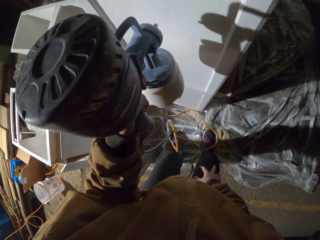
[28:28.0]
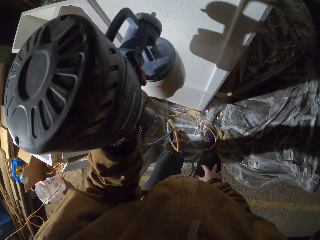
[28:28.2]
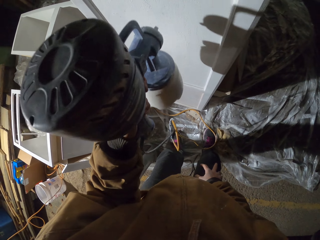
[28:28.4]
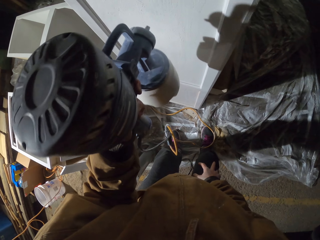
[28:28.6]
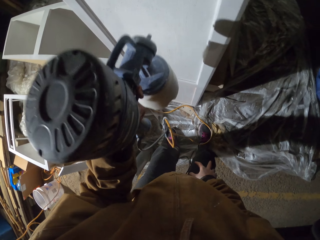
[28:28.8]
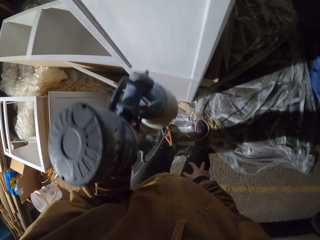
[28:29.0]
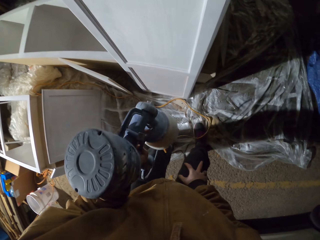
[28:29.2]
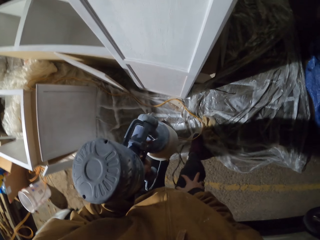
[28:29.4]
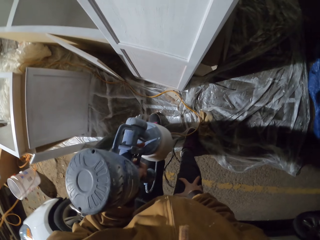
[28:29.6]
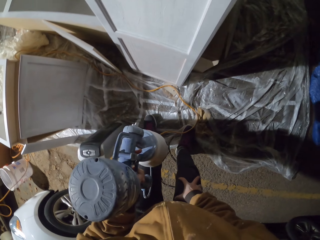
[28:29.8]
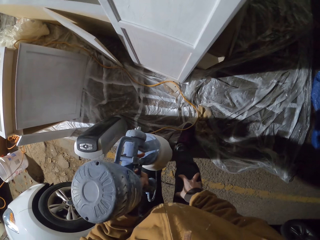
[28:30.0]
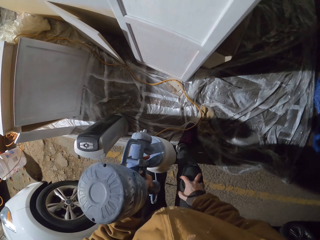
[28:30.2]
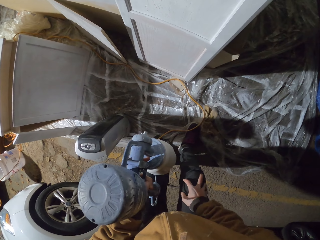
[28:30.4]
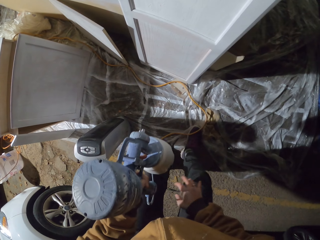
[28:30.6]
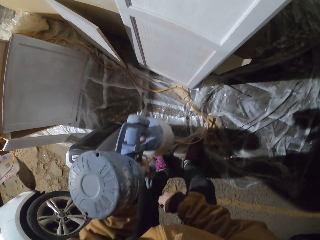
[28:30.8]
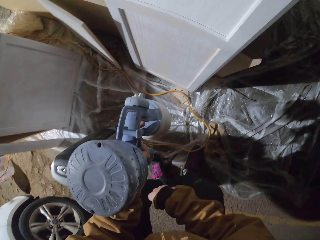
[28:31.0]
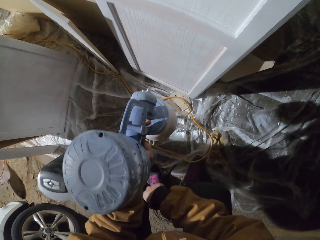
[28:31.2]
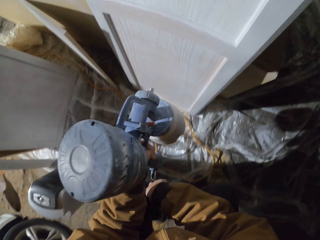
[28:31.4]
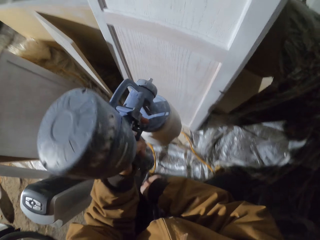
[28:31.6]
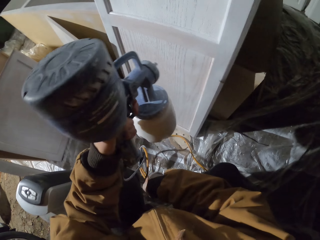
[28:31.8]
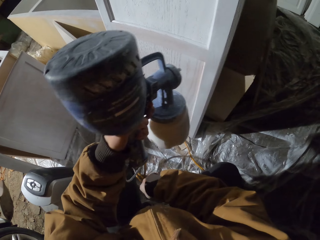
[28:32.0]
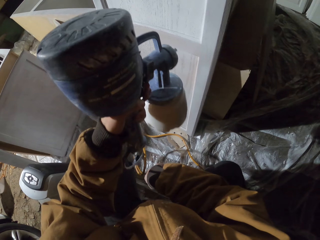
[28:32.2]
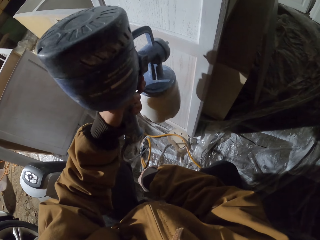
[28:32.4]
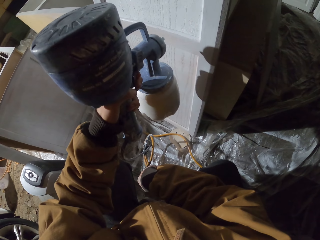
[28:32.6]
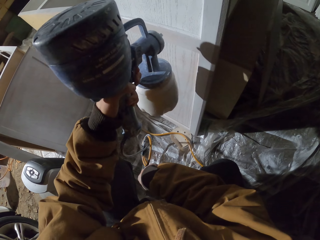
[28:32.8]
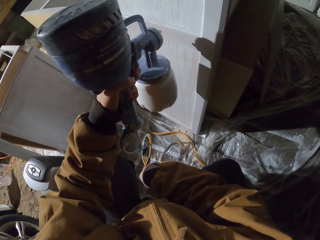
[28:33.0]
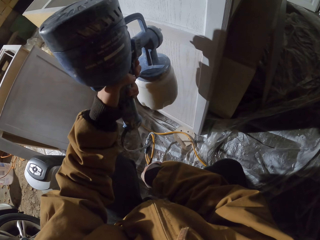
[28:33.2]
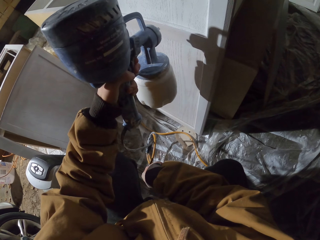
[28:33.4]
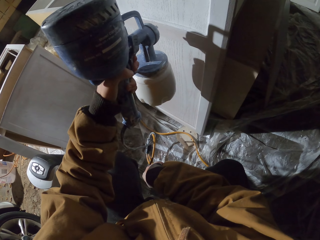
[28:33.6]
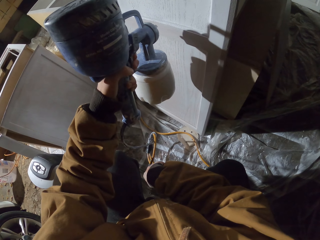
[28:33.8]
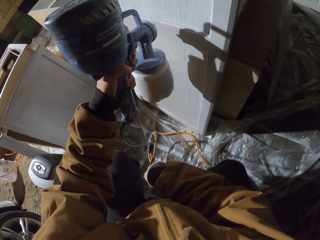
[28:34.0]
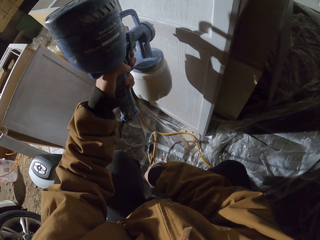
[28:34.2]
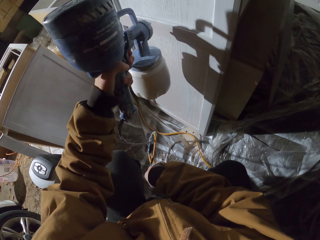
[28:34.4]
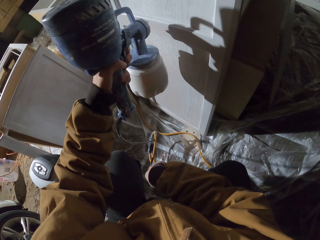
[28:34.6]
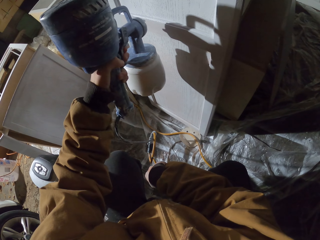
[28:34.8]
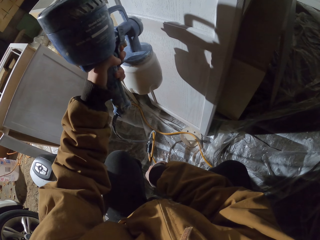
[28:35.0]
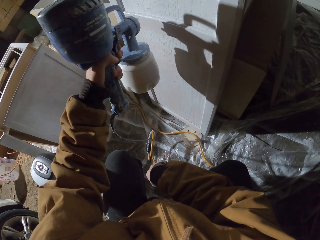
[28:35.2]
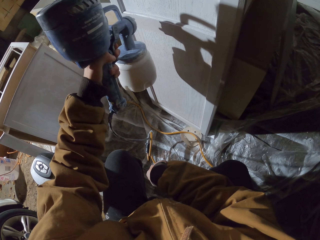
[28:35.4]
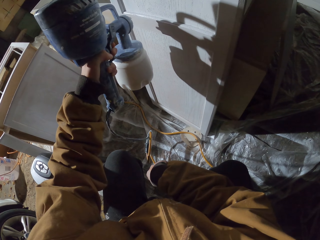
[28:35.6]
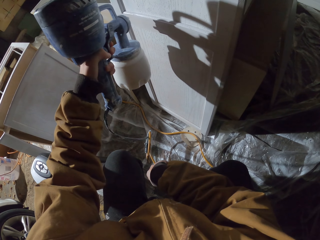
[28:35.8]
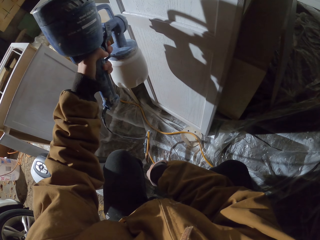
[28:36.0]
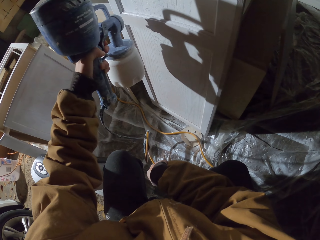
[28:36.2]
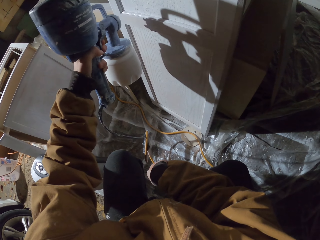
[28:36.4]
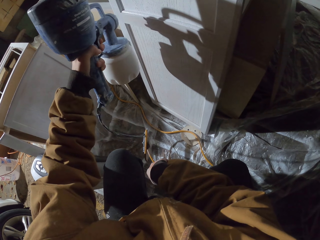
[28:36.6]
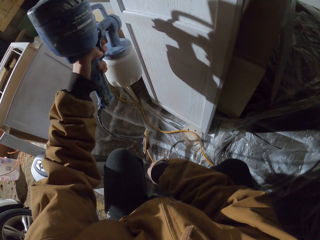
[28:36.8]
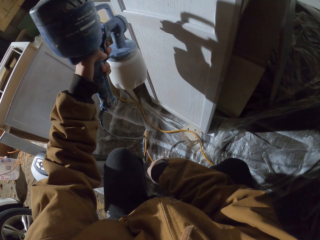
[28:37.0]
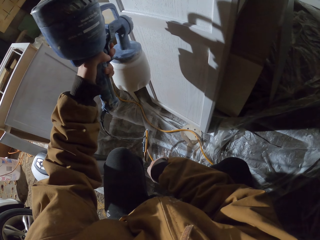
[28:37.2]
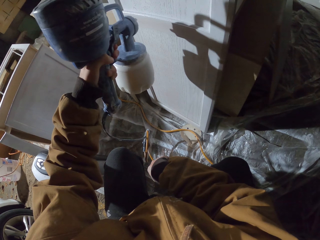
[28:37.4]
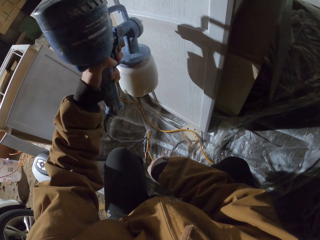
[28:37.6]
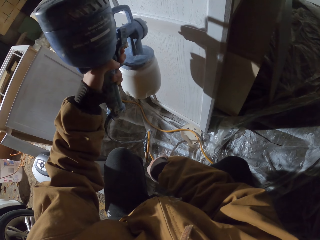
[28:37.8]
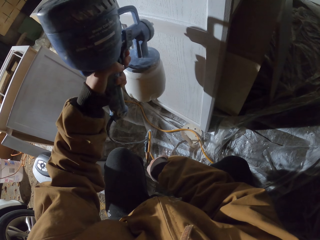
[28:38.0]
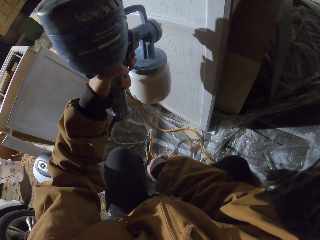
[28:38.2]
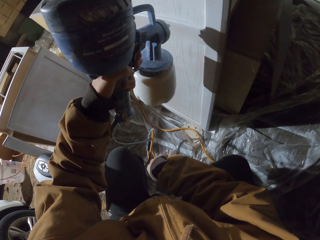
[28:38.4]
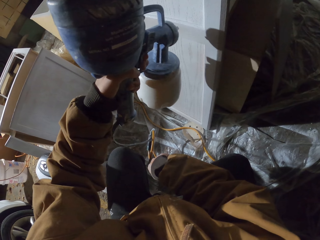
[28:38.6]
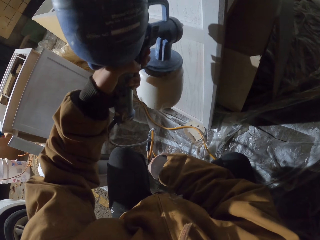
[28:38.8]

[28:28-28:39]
The camera wearer squats down holding the paint sprayer. He moves the paint sprayer with his hand.

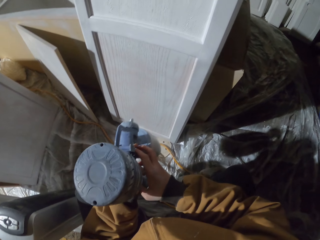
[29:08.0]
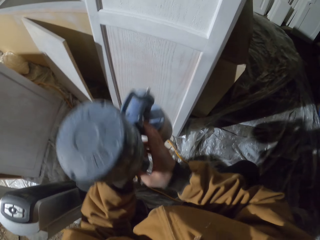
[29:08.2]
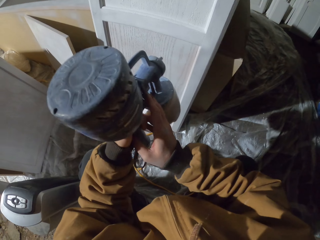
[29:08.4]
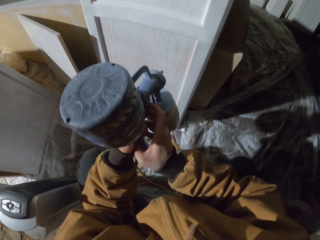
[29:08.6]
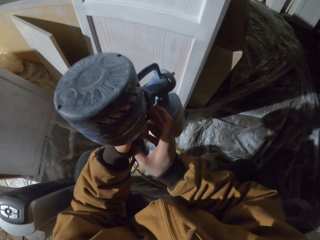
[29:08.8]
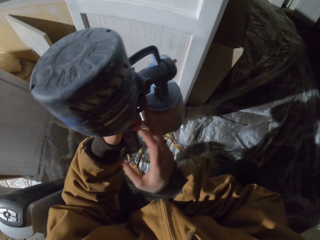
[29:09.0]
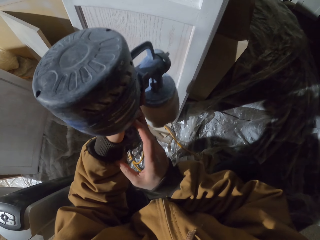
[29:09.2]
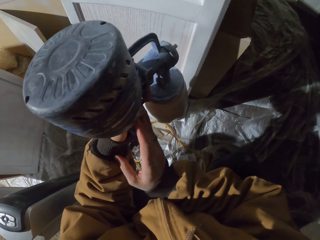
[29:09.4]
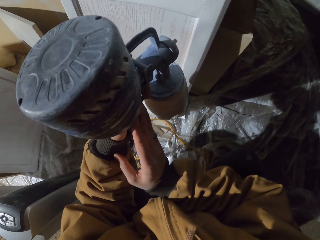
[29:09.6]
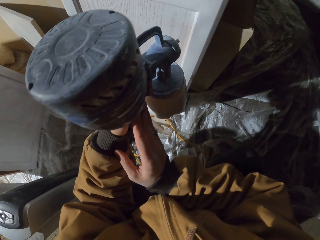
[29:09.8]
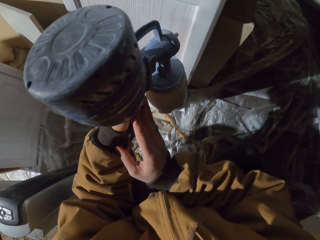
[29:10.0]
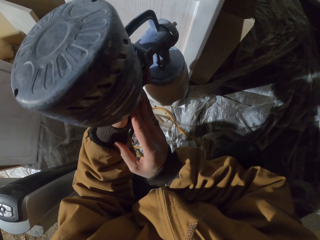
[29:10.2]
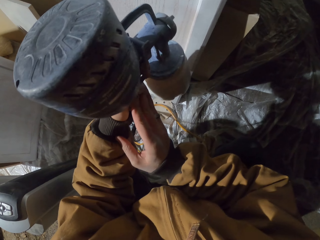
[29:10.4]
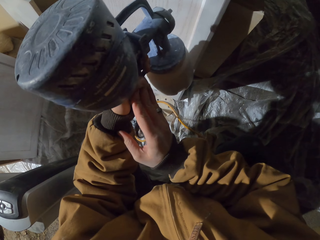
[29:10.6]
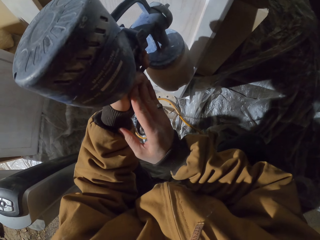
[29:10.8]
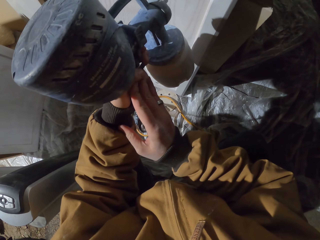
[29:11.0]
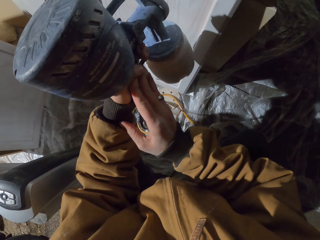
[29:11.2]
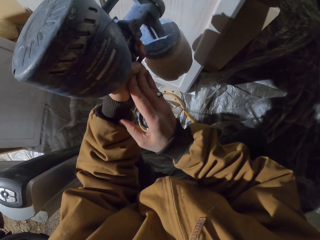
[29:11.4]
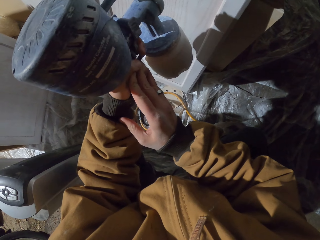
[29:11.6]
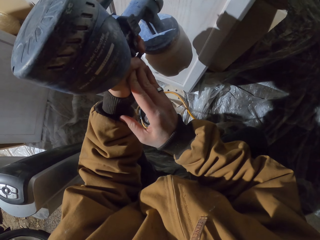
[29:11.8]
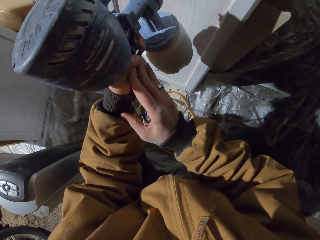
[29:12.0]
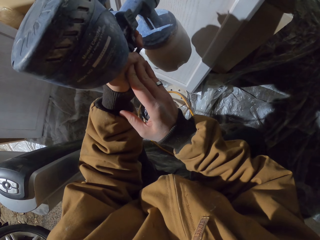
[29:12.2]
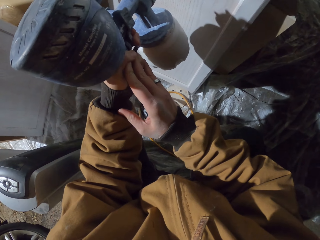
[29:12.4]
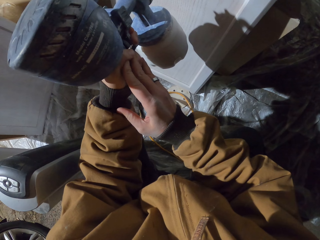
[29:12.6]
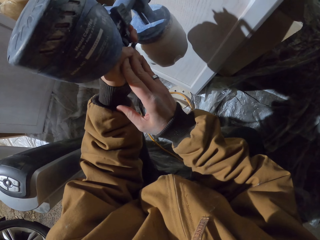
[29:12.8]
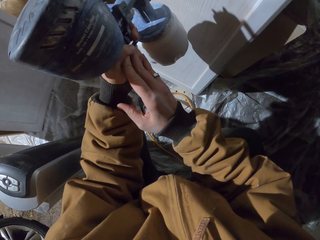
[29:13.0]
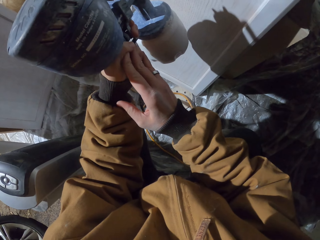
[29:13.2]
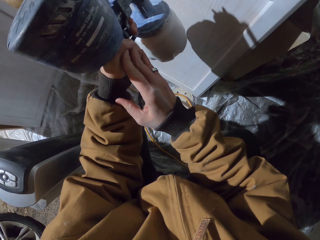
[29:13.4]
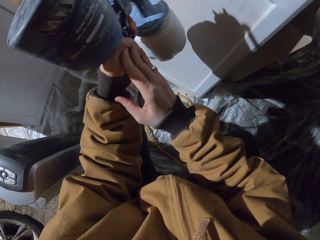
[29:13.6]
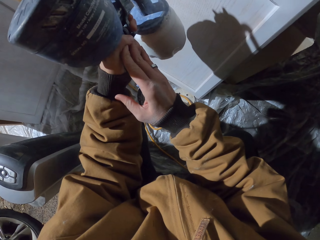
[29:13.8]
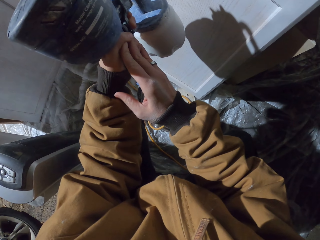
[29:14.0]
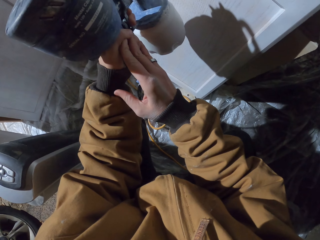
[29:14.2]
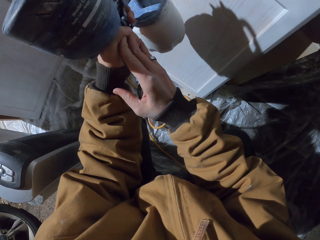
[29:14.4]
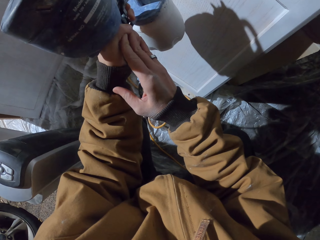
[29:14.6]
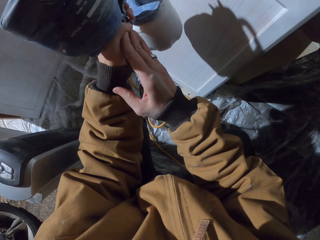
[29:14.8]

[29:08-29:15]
The camera wearer moves the paint sprayer with his hands.

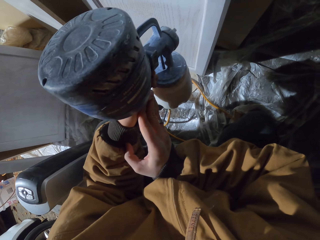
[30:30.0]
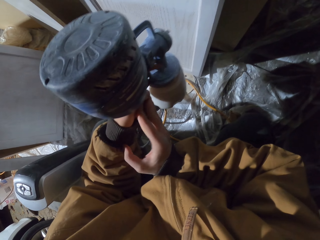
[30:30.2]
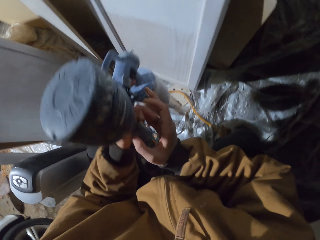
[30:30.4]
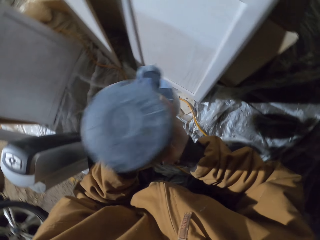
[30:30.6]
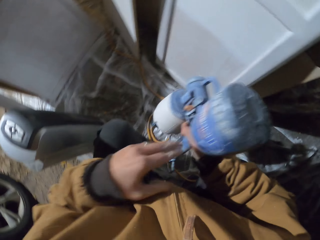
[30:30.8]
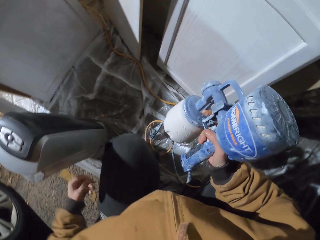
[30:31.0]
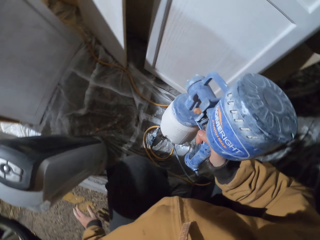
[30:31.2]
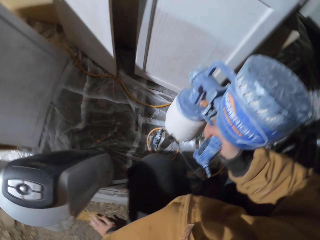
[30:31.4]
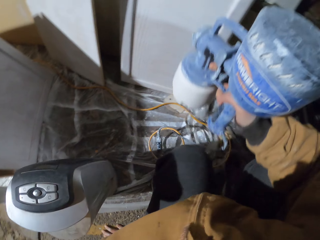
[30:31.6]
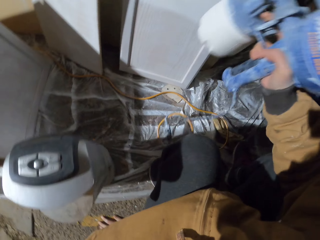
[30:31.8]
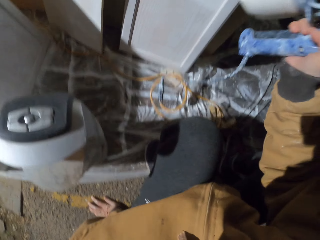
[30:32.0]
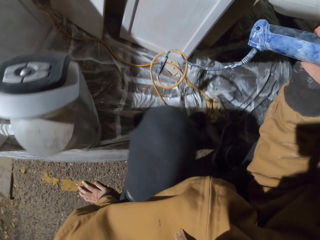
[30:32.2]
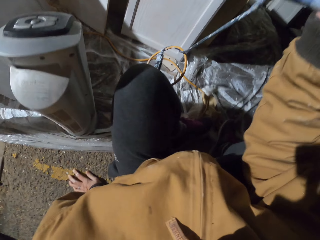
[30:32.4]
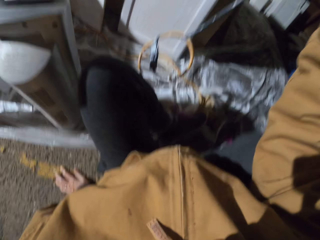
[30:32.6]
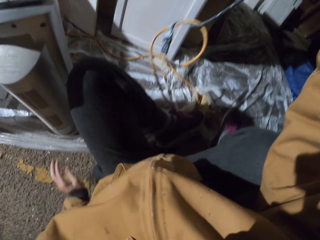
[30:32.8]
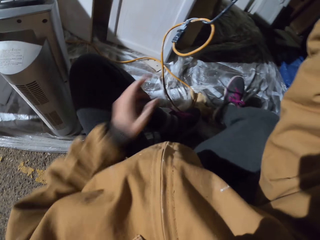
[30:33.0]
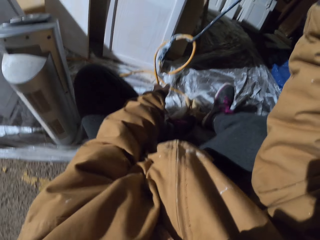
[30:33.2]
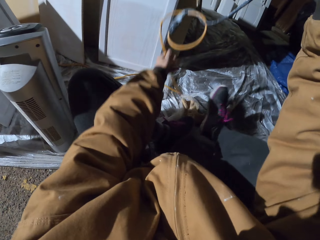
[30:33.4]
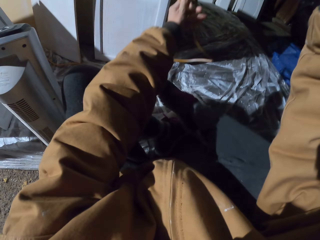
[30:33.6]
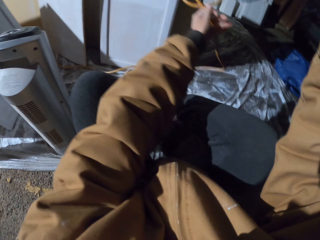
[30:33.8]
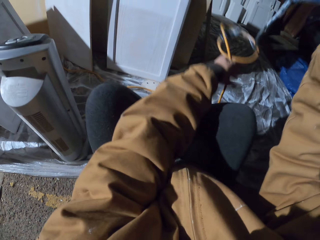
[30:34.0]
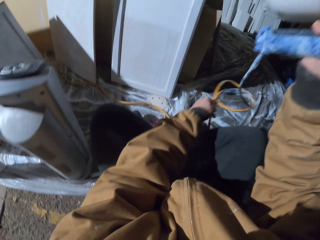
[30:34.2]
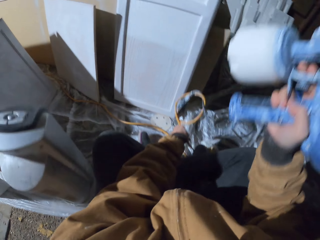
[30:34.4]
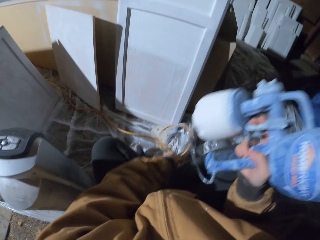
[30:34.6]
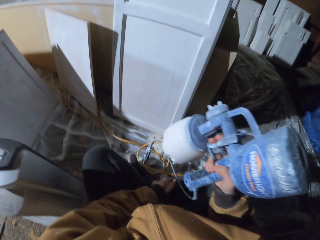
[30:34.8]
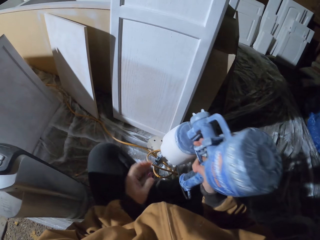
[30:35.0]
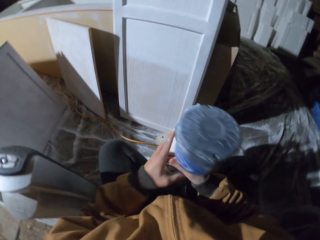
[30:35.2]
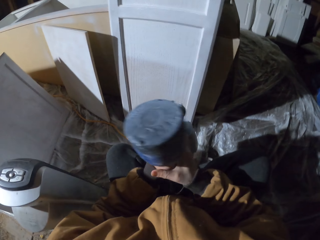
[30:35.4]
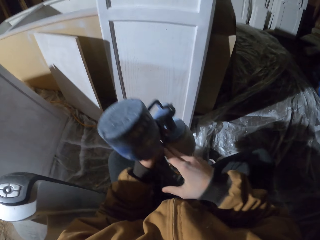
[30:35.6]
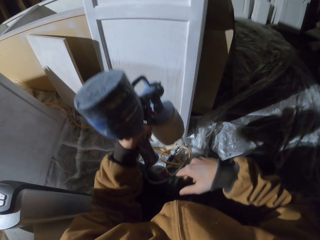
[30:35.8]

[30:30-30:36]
The camera wearer sits down on the floor with the paint sprayer in his hand. He stops spraying the board.
